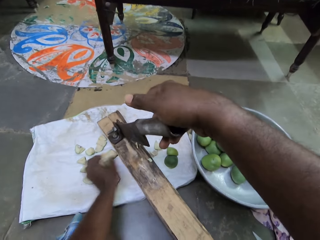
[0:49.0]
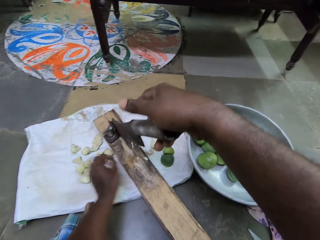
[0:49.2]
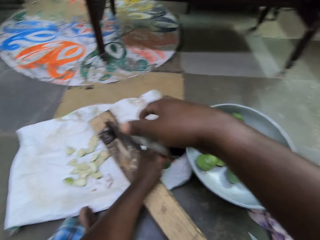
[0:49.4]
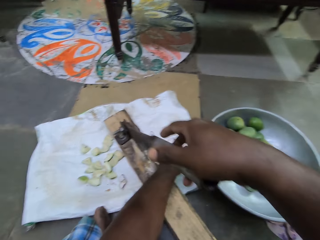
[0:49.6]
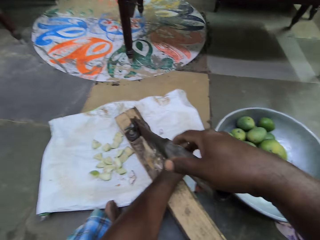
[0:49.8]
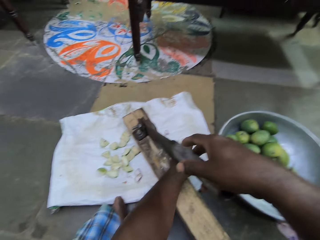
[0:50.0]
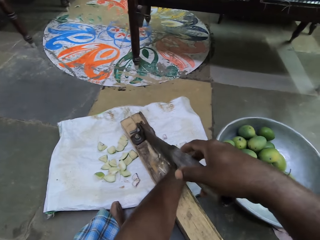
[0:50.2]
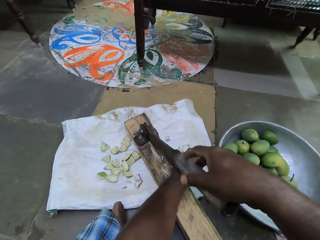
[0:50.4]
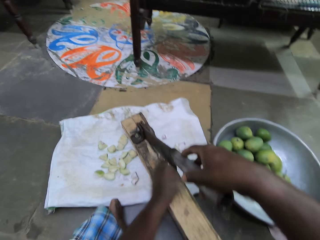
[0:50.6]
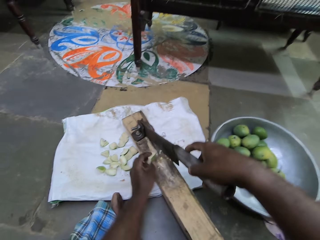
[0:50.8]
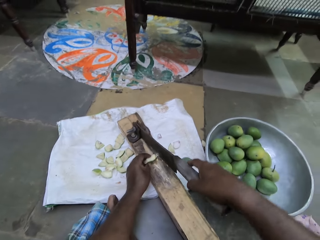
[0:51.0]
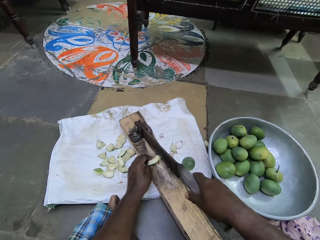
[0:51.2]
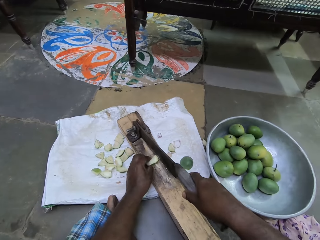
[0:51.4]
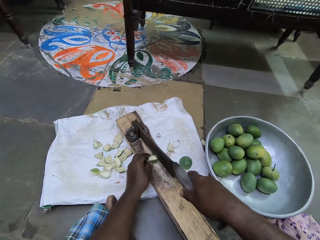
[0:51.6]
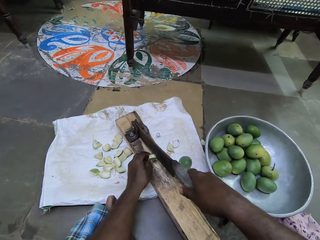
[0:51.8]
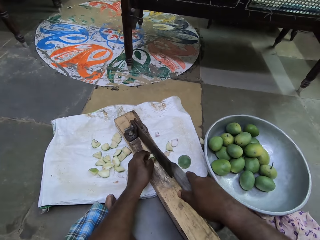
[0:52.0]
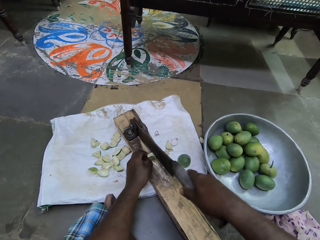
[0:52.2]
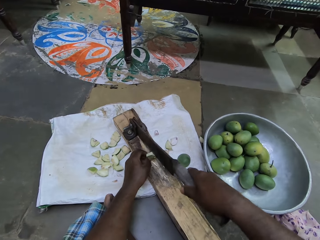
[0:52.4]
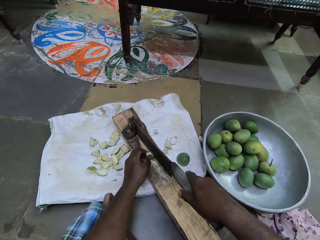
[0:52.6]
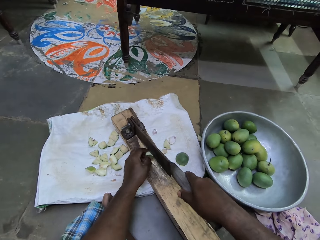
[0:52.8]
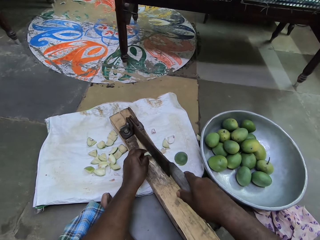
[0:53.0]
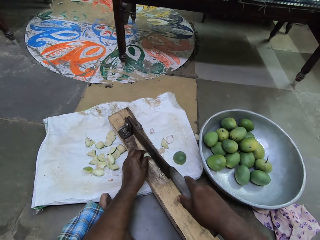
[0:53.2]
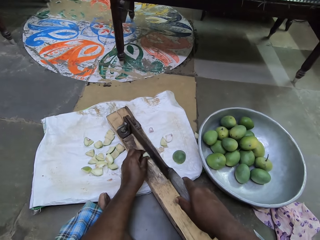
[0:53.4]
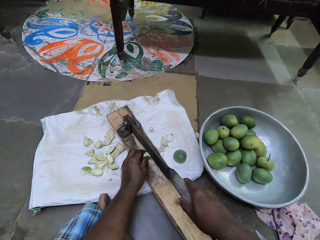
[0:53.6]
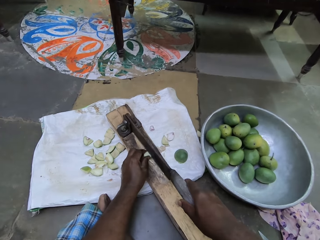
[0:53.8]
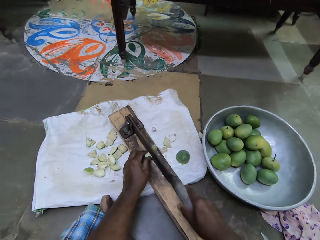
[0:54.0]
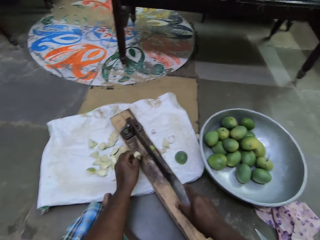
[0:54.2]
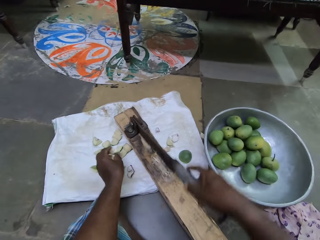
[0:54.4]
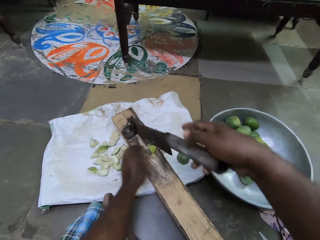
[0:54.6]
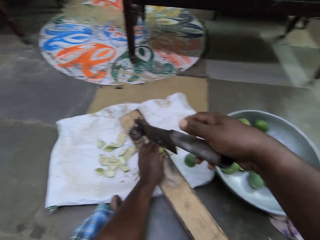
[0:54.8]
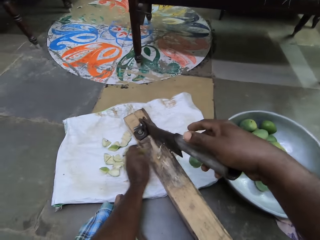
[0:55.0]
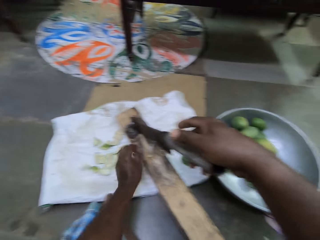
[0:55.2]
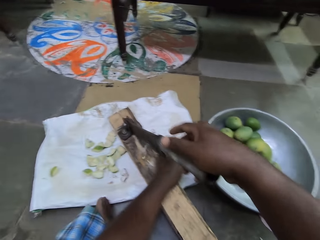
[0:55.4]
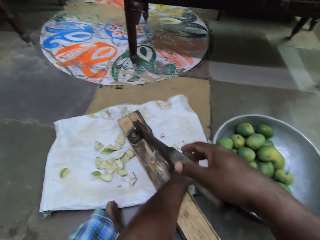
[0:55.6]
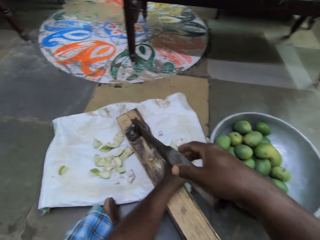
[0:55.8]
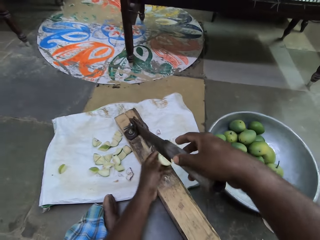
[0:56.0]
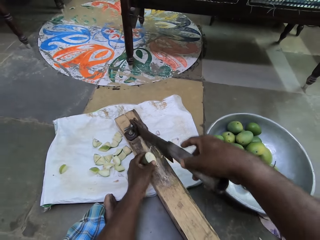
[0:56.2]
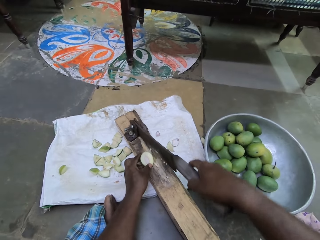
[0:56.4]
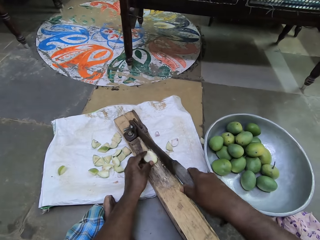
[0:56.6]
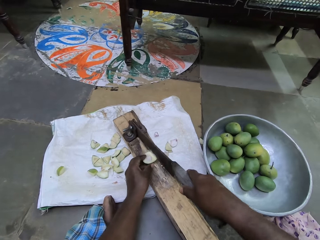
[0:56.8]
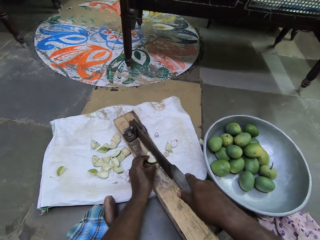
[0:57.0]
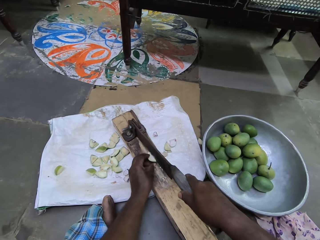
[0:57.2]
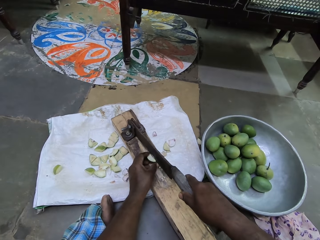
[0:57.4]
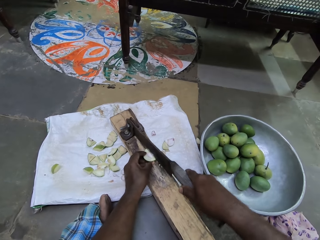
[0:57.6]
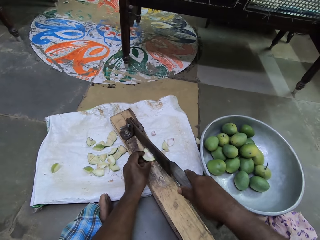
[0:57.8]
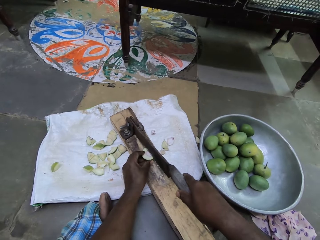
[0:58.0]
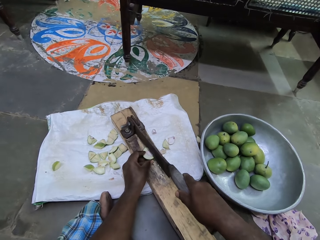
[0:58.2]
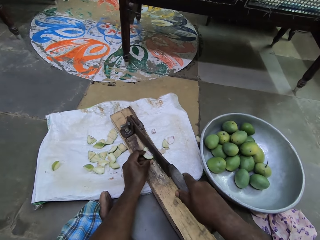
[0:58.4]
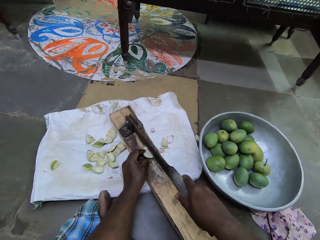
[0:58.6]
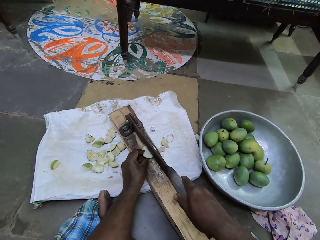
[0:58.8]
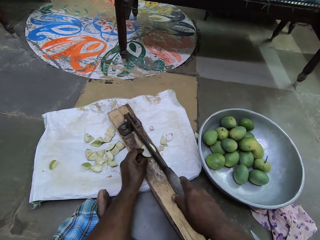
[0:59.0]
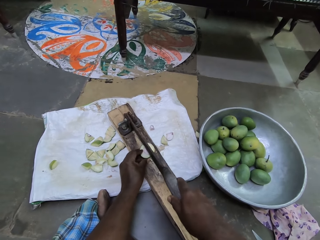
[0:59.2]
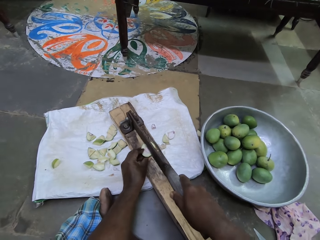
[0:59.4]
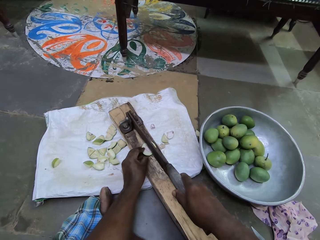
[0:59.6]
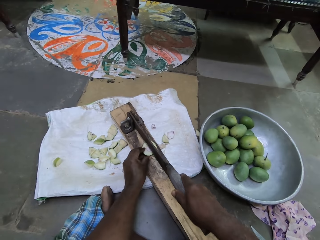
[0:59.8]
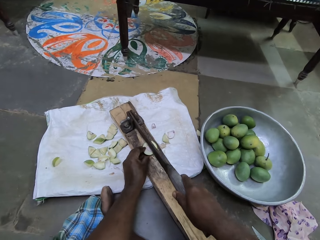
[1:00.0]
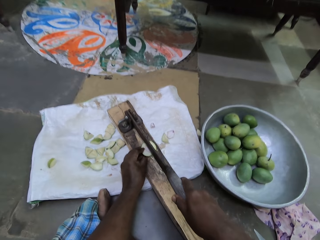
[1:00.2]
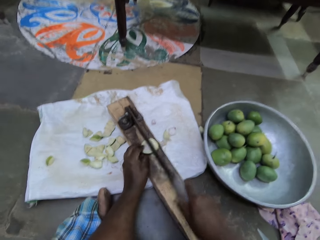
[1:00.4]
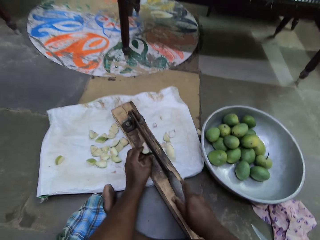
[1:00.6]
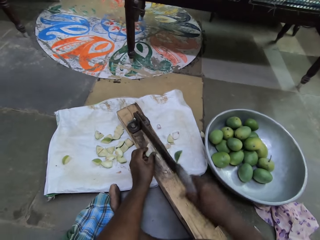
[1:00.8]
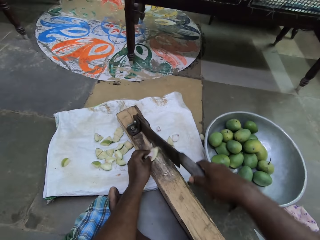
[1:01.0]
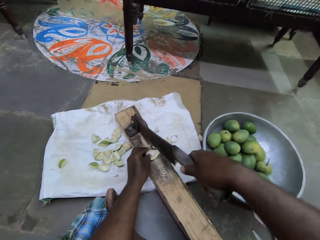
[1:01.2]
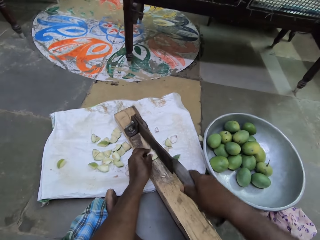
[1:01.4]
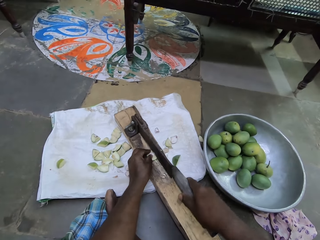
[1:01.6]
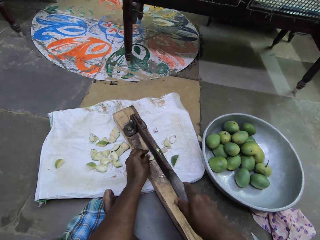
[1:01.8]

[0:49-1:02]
The camera wearer picks a cut mango with his left hand from the sack underneath the laminate floor cutter. He places the cut mango in his left hand on the base of the laminate floor cutter. He cuts the piece of mango with the laminate floor cutter in his right hand. He picks a cut mango with his left hand from the sack underneath the laminate floor cutter. He places the cut mango in his left hand on the base of the laminate floor cutter. He cuts the piece of mango with the laminate floor cutter in his right hand.

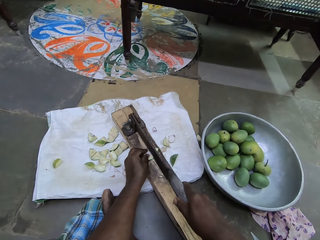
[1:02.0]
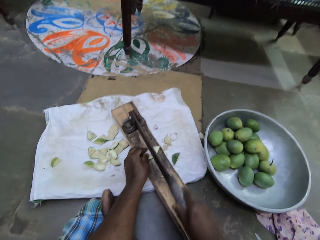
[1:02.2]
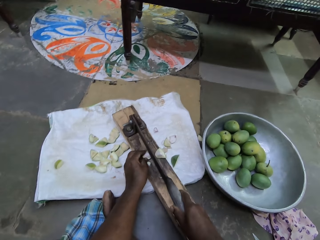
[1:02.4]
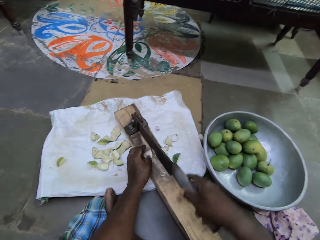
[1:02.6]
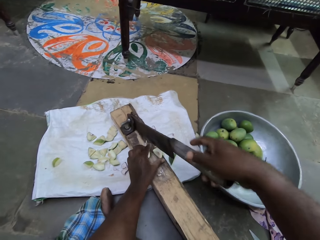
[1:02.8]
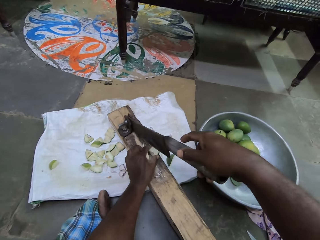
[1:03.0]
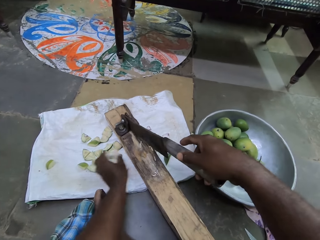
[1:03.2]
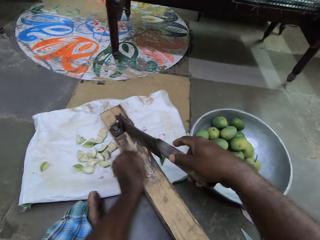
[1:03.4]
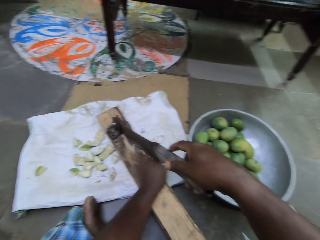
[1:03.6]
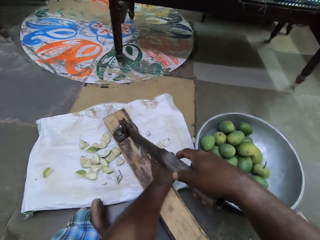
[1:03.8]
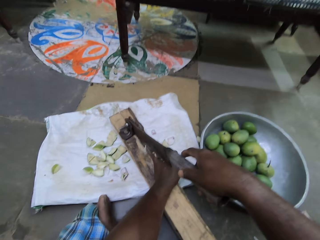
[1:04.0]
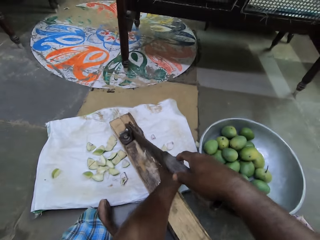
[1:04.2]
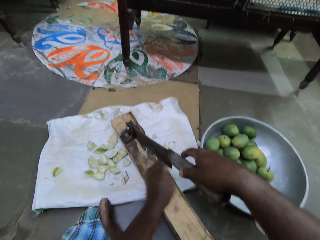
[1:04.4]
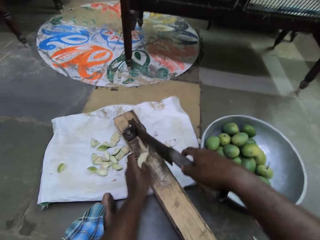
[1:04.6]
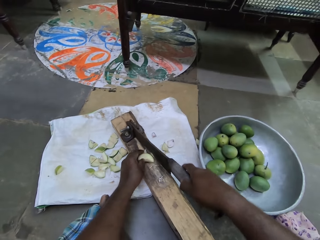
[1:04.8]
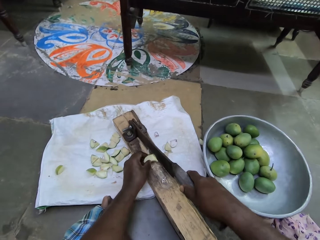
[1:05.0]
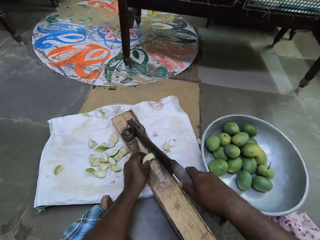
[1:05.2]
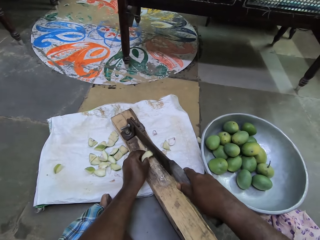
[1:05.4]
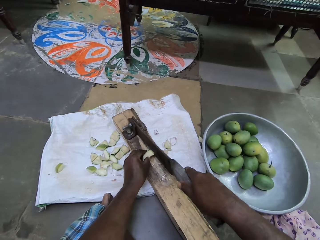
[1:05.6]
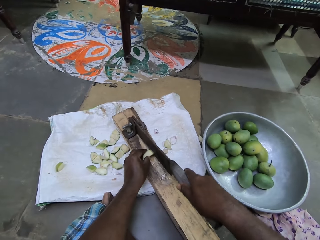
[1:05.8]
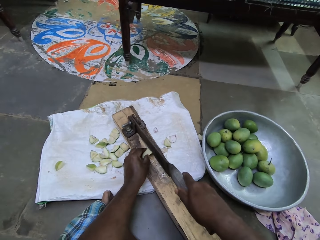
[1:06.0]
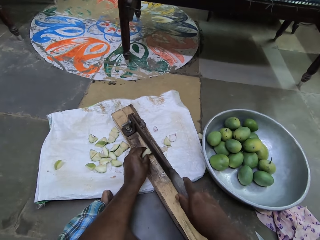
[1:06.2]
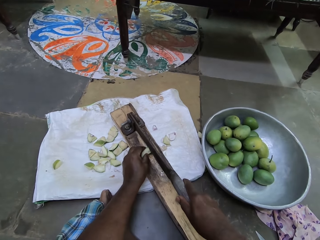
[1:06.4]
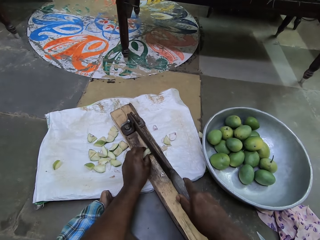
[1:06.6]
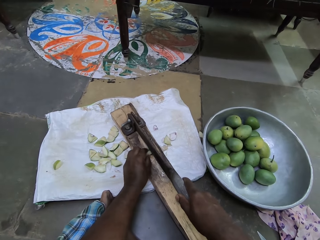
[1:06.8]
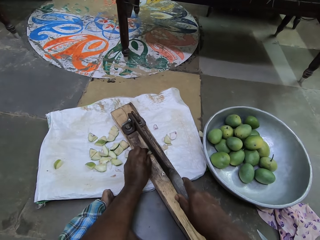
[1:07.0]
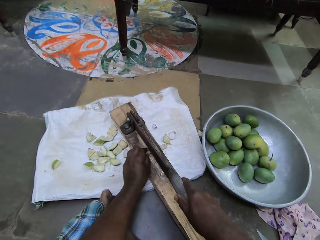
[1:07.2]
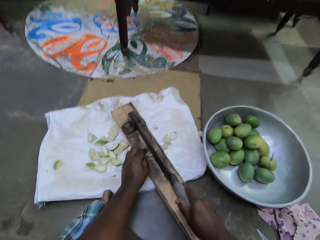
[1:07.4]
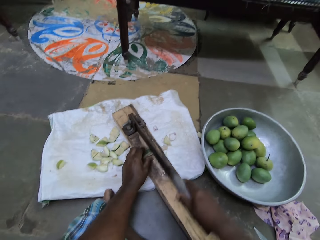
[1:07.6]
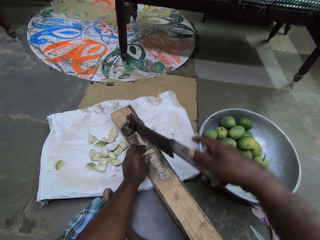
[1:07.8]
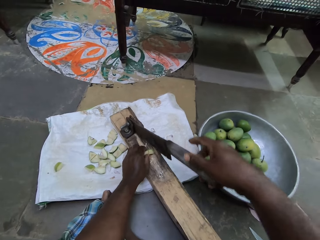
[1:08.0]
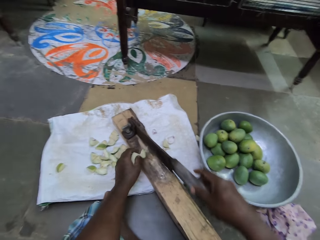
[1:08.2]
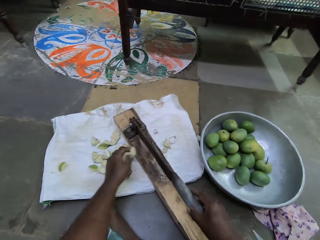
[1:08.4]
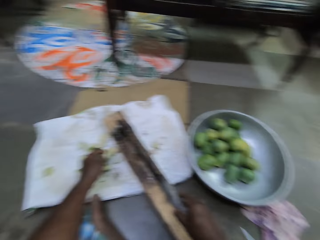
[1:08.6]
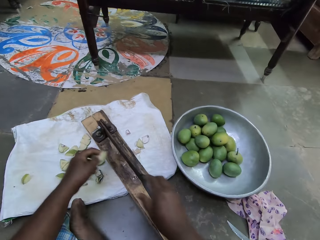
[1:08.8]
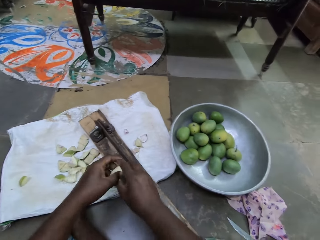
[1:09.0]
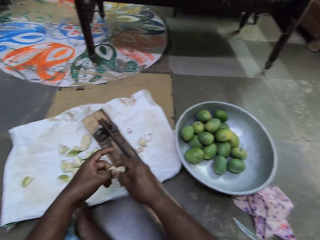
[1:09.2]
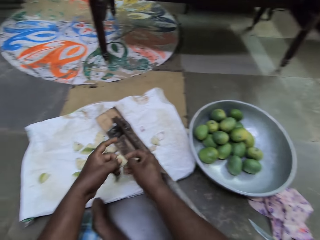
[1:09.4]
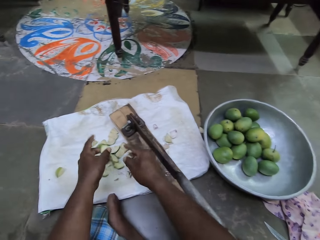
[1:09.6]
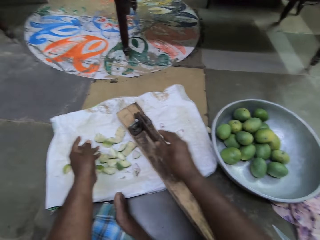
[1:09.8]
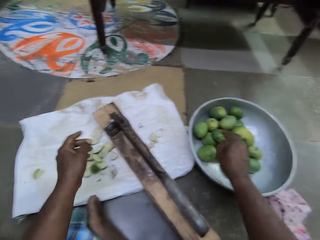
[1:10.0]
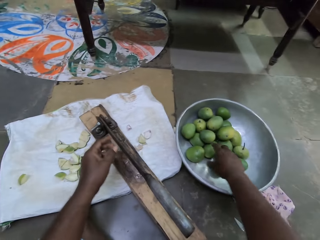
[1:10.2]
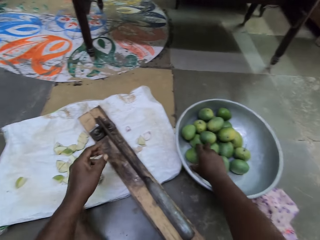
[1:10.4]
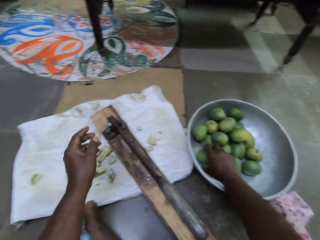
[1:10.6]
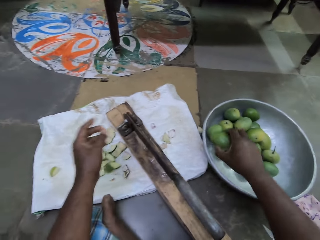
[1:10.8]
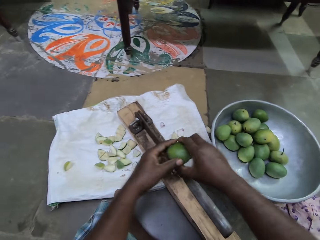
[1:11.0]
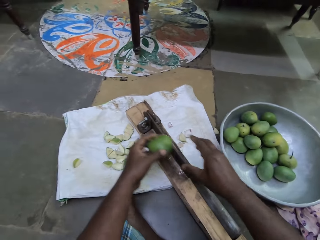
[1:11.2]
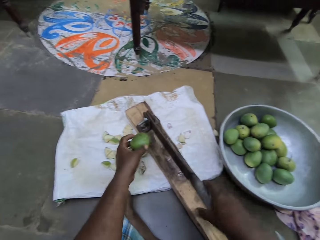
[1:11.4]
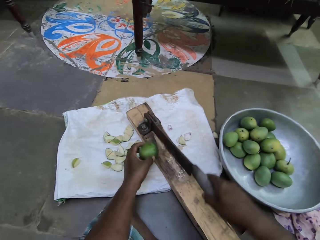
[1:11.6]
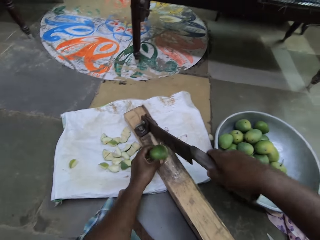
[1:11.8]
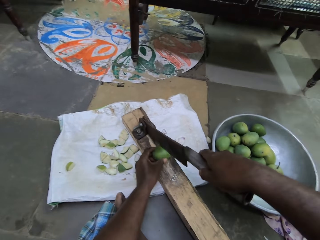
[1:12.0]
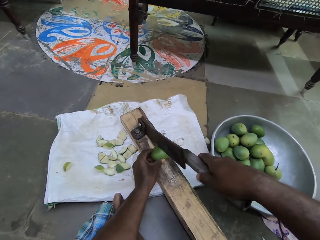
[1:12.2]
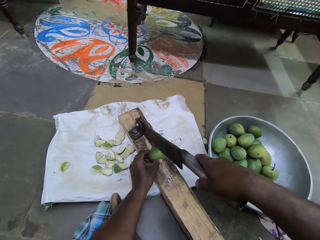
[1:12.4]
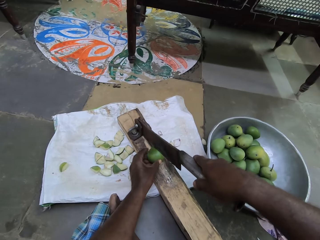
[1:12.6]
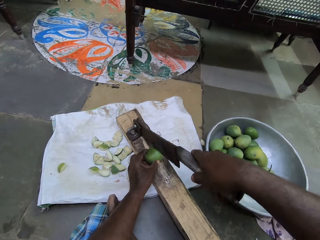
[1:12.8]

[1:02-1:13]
The camera wearer picks a cut mango with his left hand from the sack underneath the laminate floor cutter. He places the cut mango in his left hand on the base of the laminate floor cutter. He cuts the piece of mango with the laminate floor cutter in his right hand. He picks a mango from the bowl on the ground with his right hand. He passes the mango in his right hand to his left hand. He places his right hand on the laminate floor cutter. He places the mango in his left hand on the base of the laminate floor cutter. He cuts the mango with the laminate floor cutter in his right hand.
